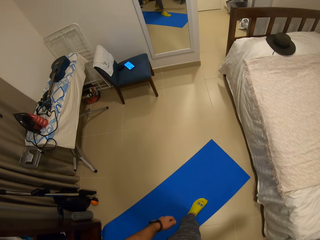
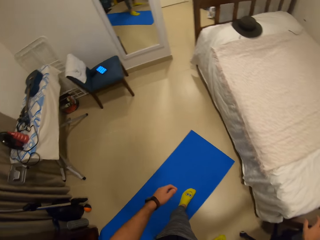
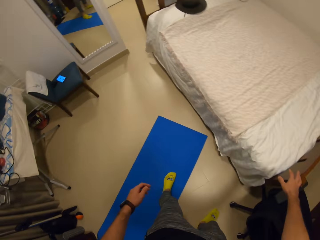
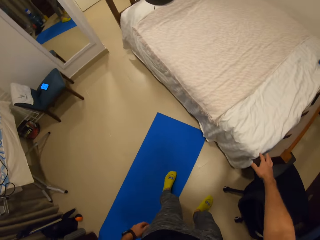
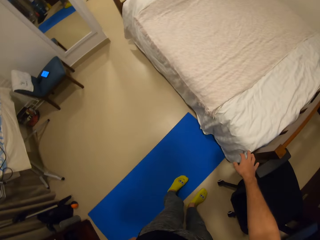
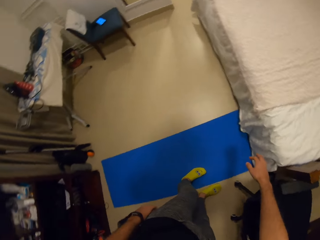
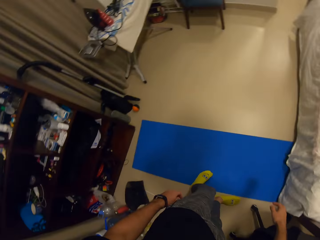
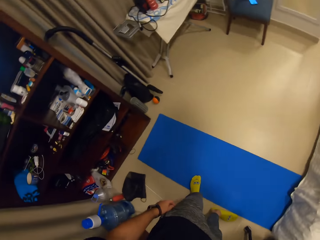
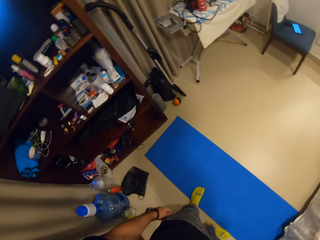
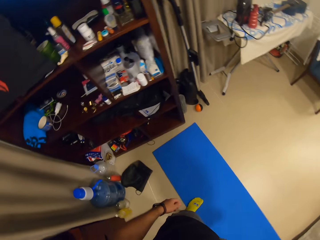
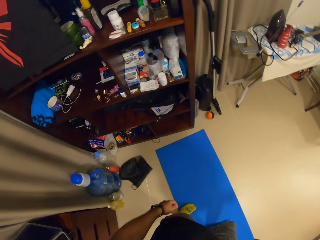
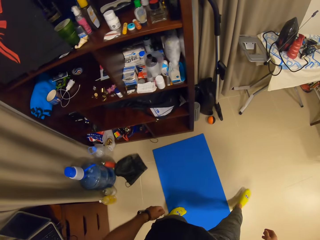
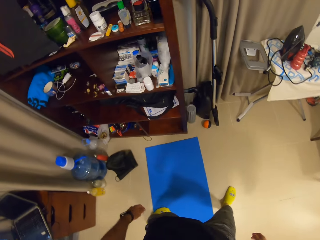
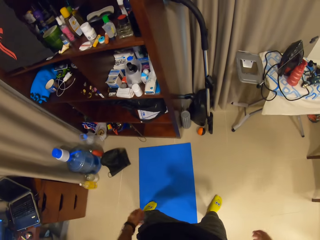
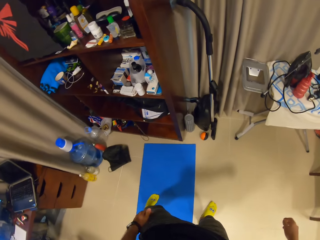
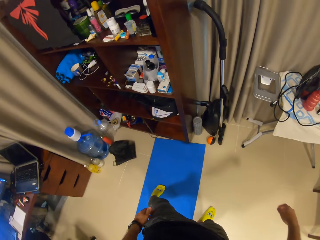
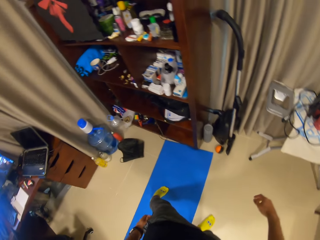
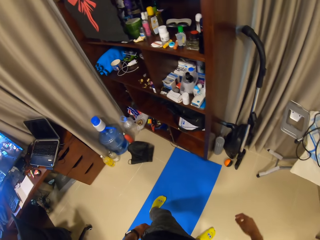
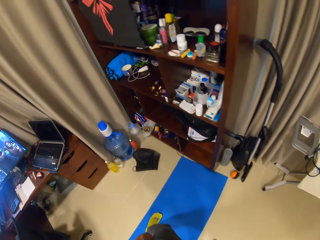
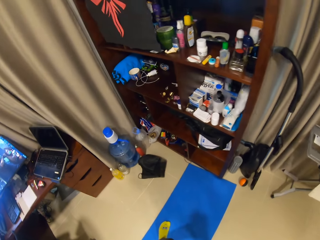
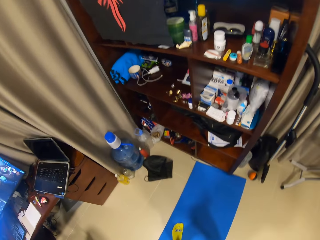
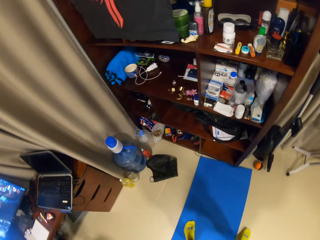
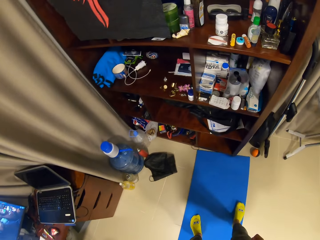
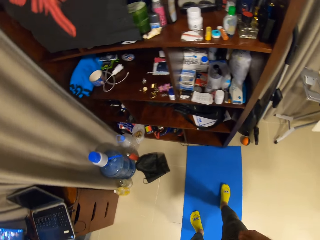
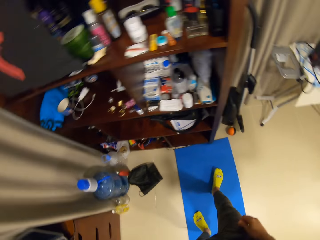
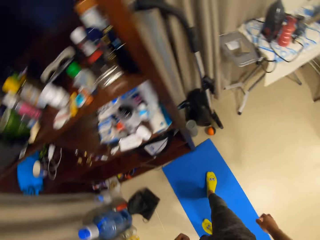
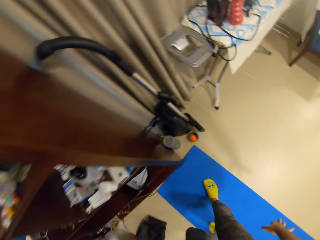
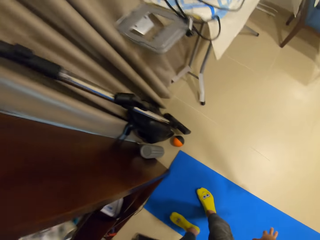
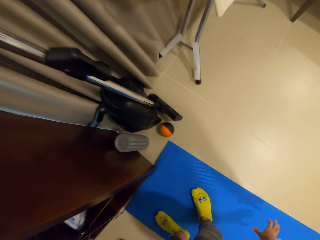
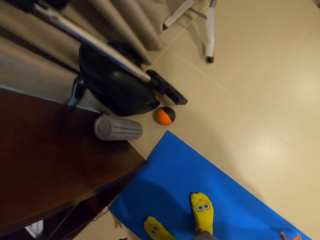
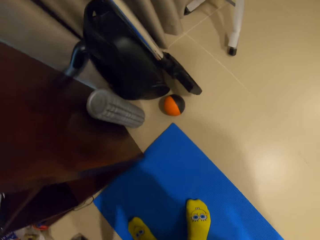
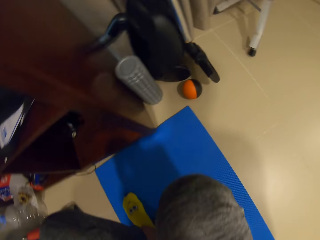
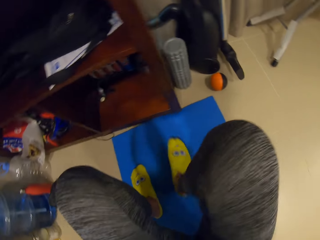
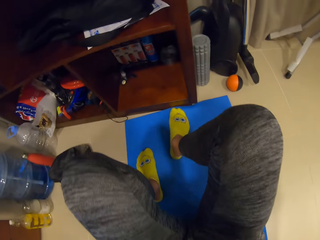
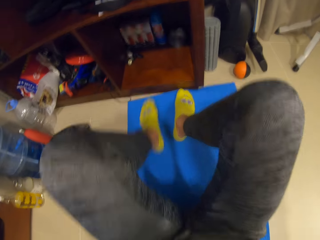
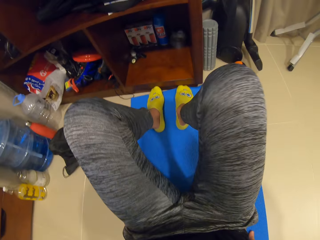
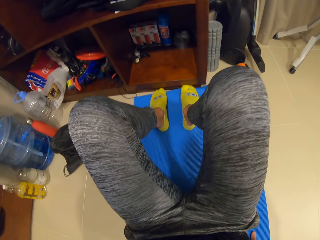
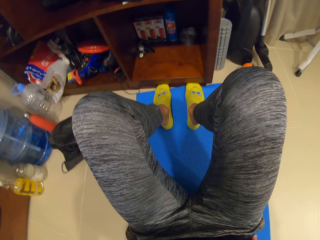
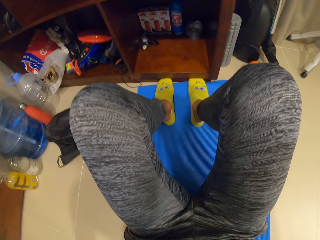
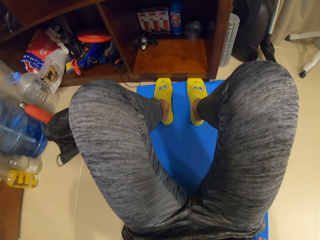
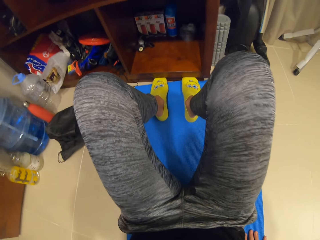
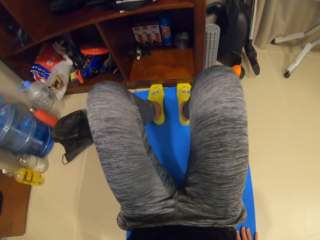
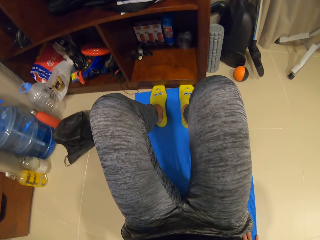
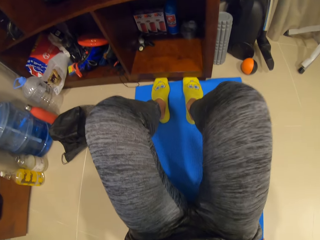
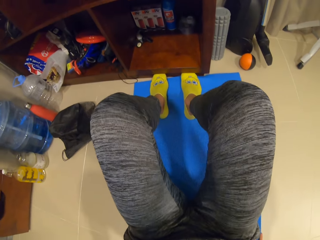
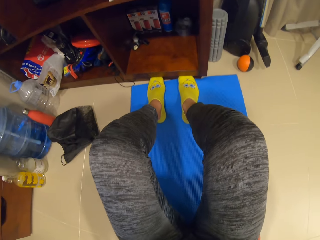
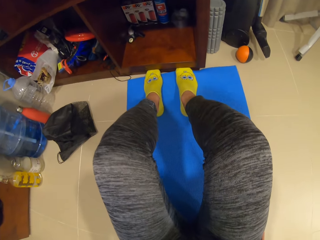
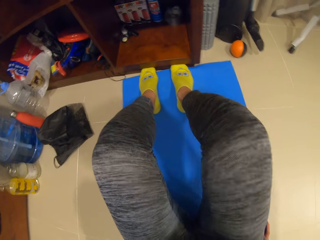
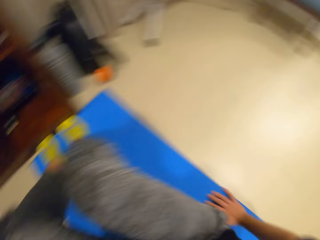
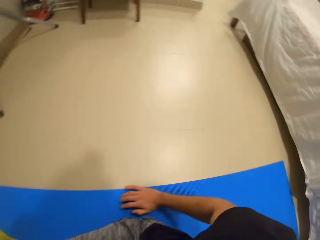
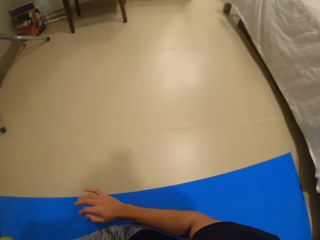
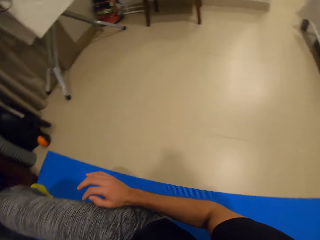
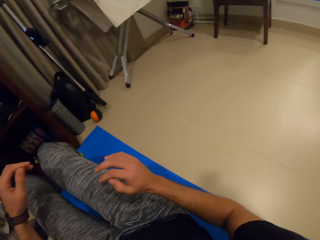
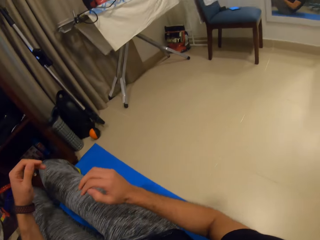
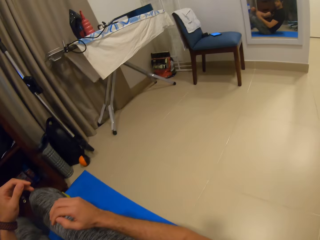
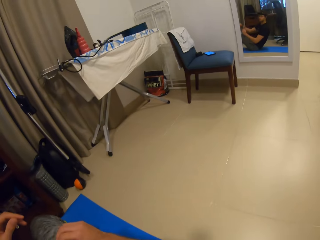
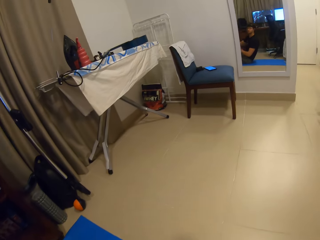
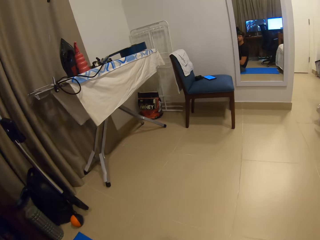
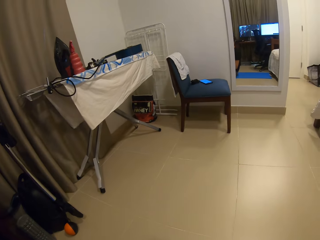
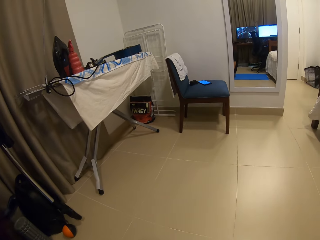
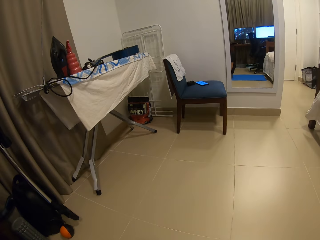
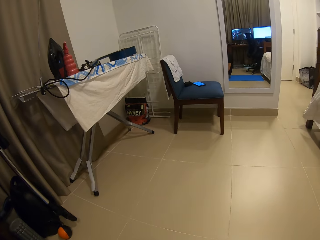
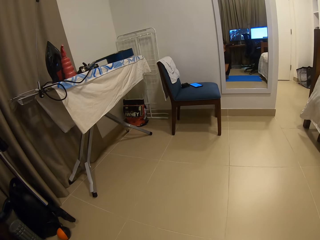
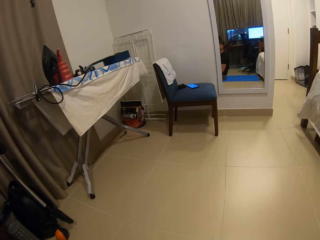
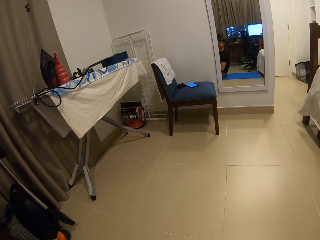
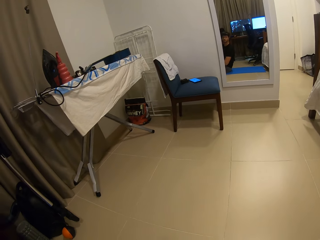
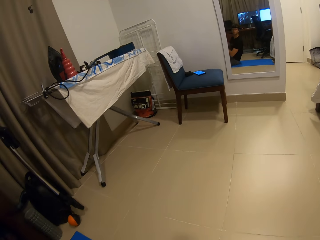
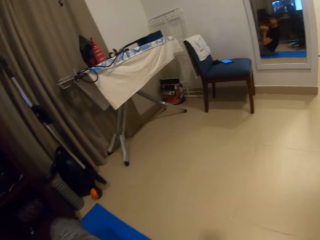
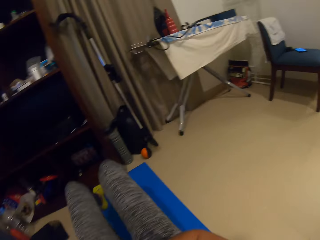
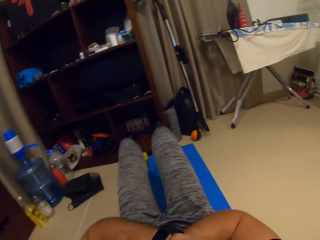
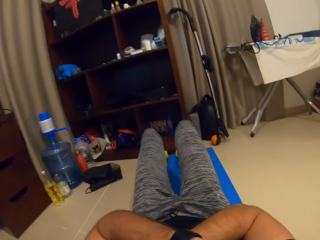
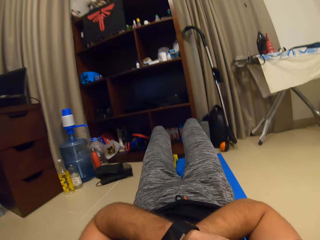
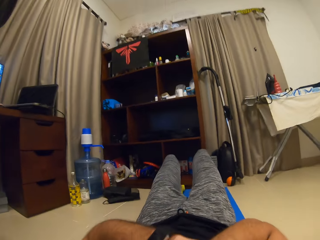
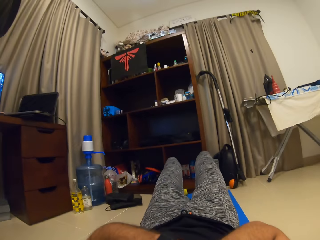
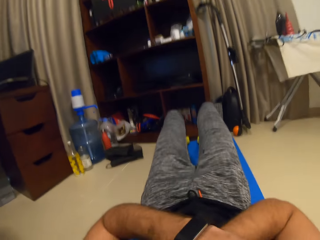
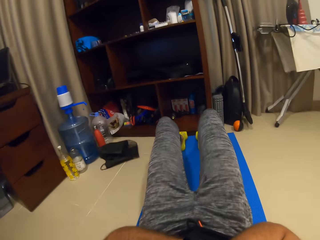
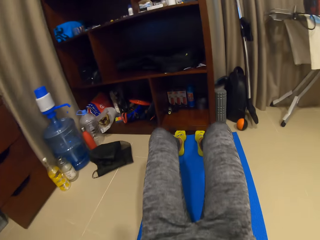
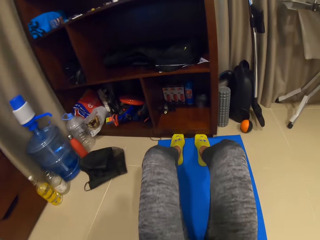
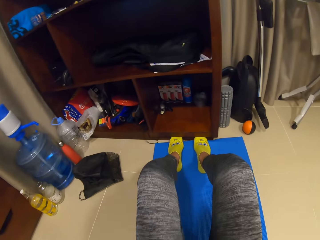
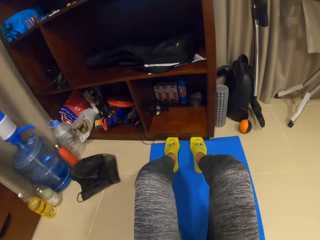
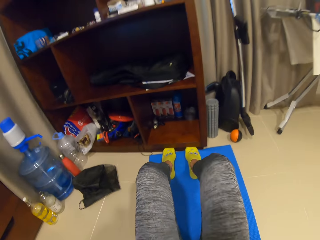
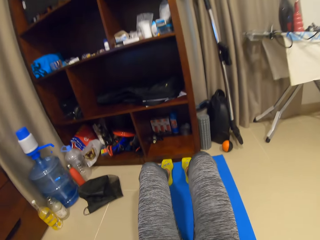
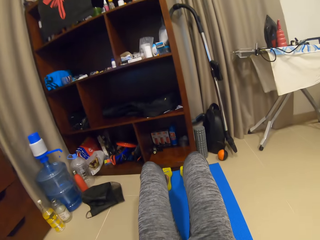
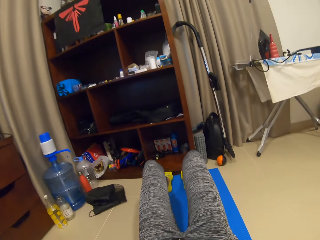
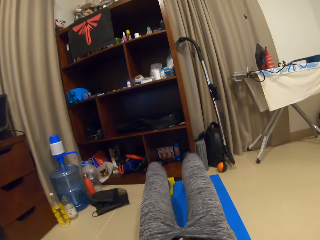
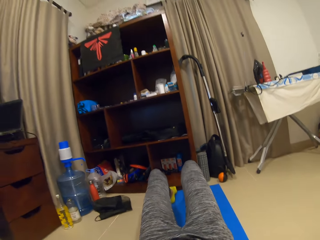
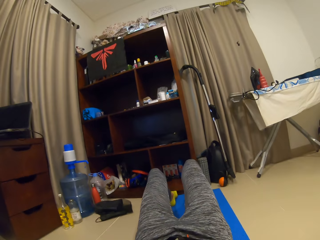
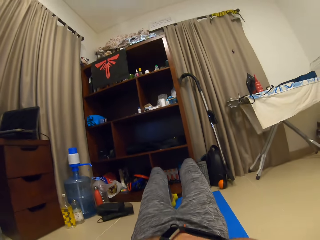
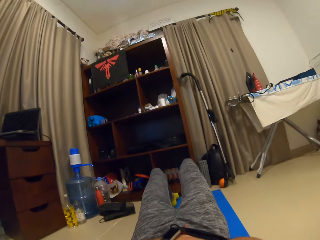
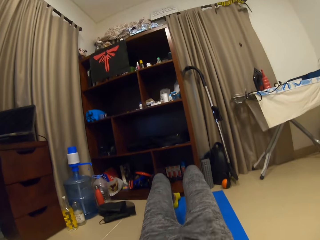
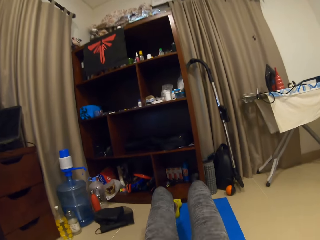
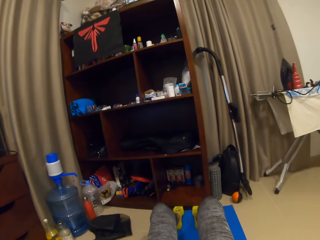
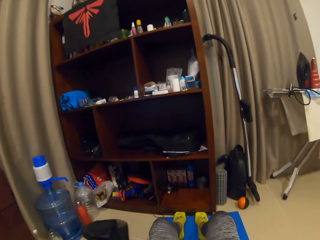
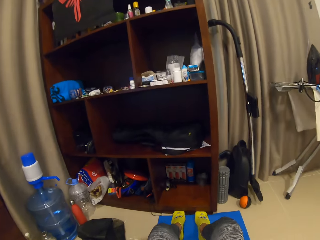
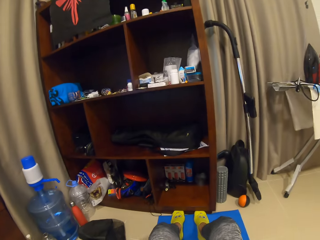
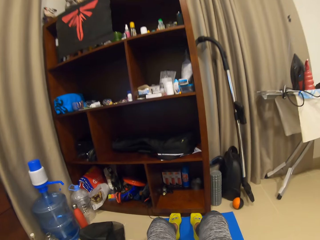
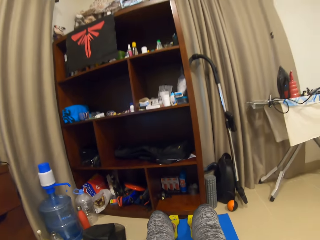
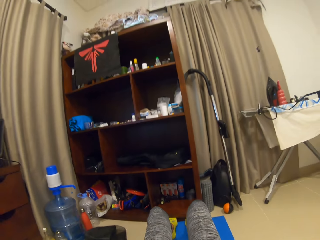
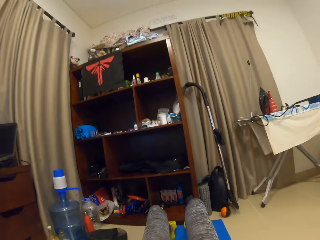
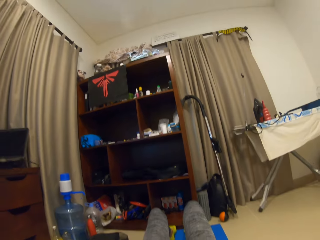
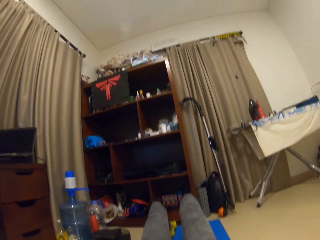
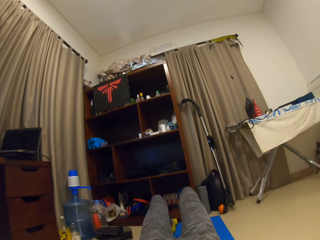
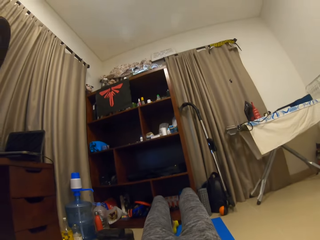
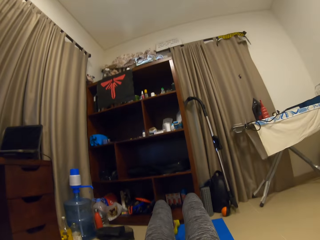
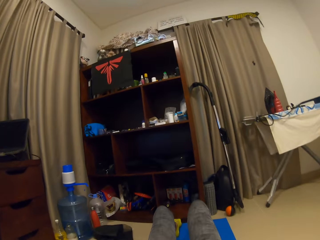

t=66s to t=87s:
The camera wearer steps on the mat with both legs. He sits on the exercise mat on the floor. He lays on the mat. He looks at the mirror. He does a sit-up on the exercise mat.
